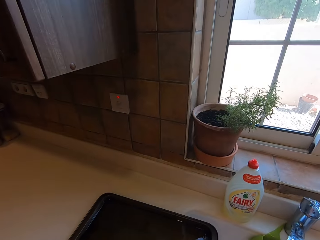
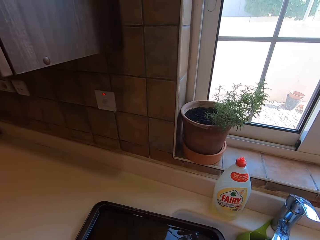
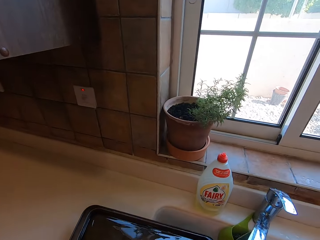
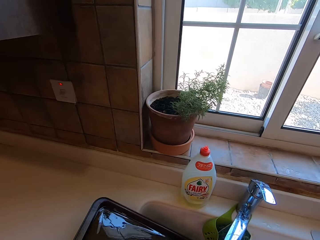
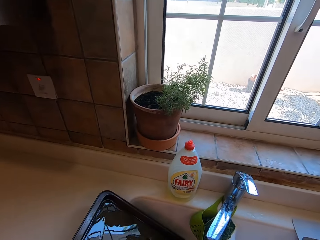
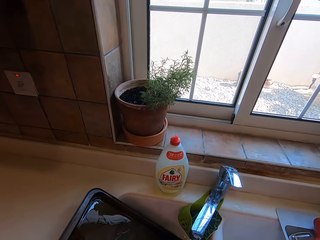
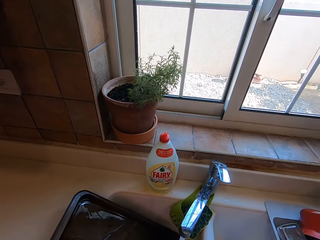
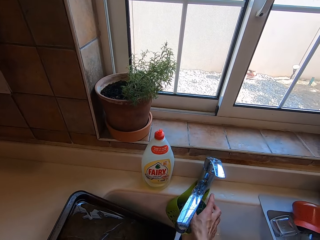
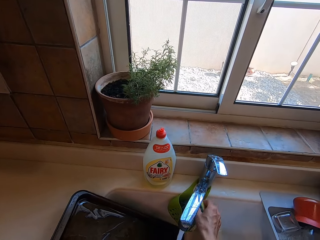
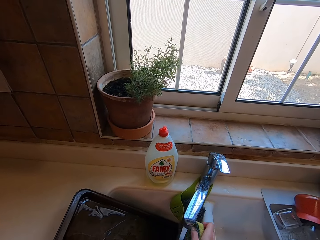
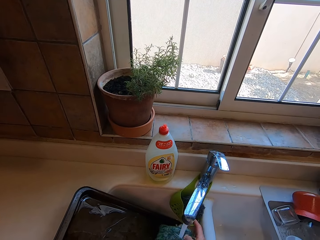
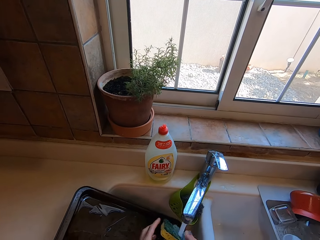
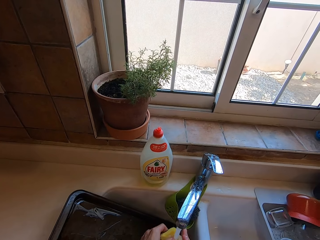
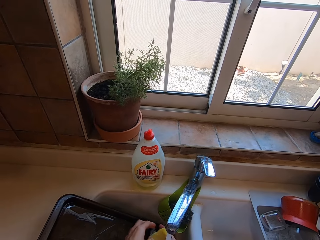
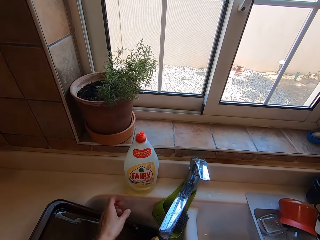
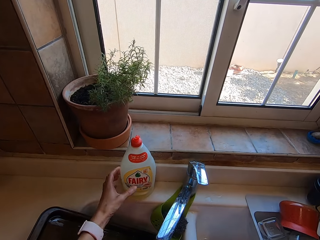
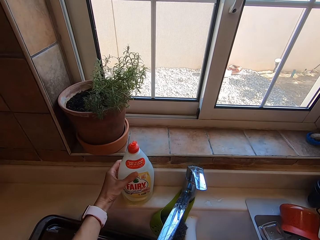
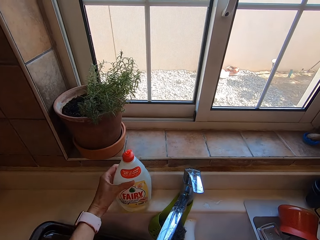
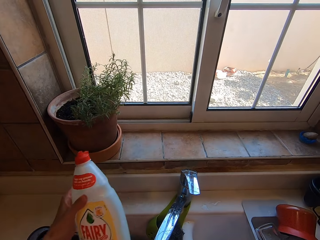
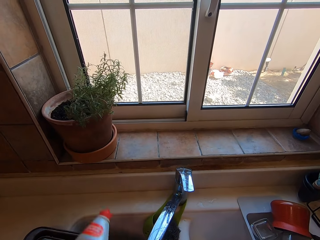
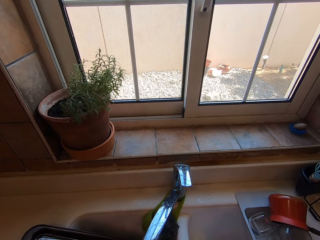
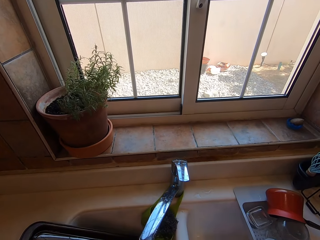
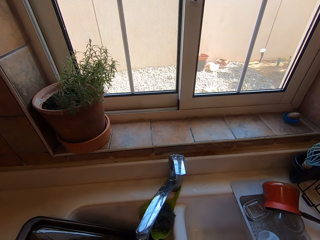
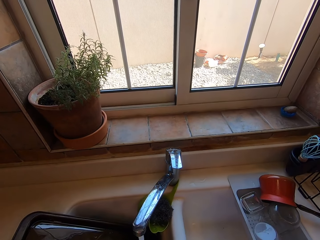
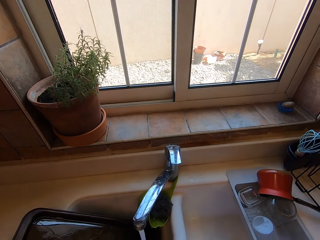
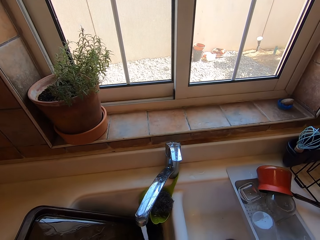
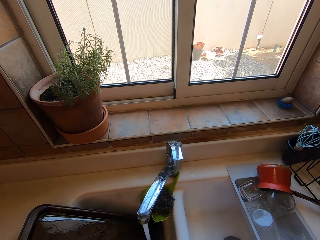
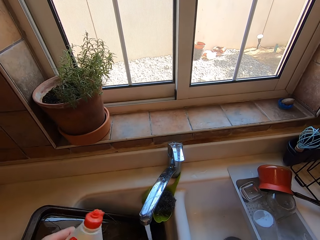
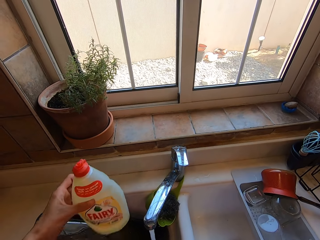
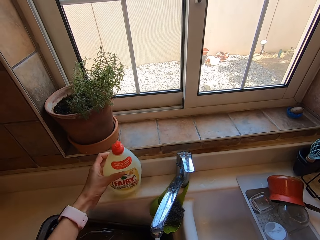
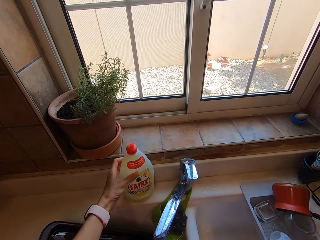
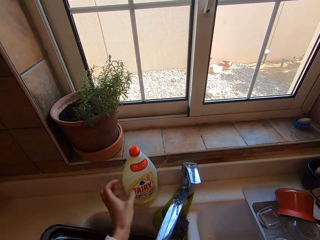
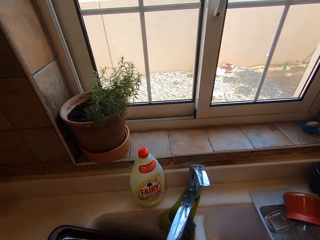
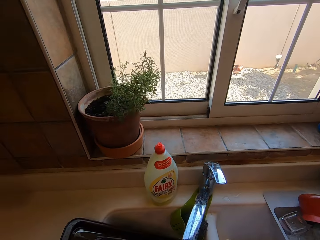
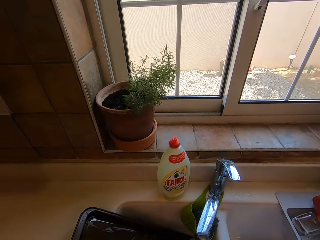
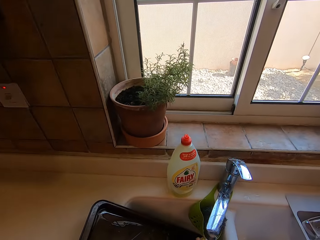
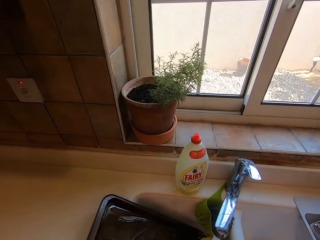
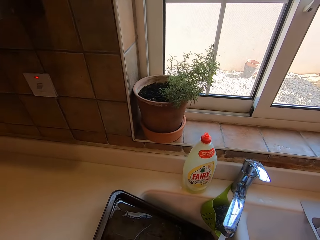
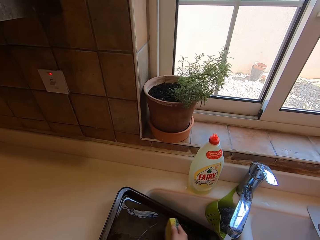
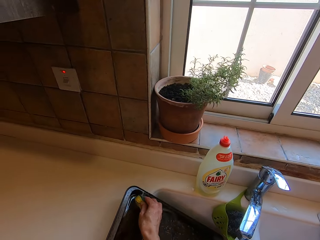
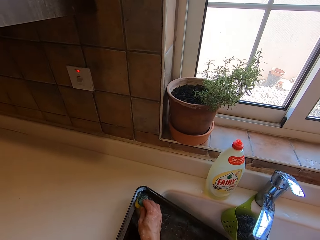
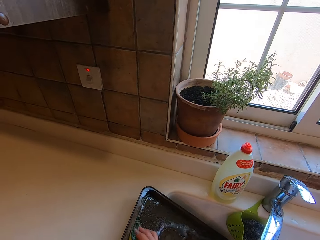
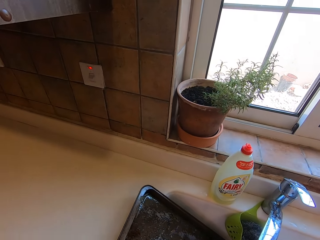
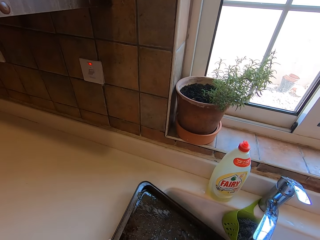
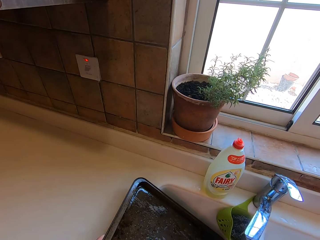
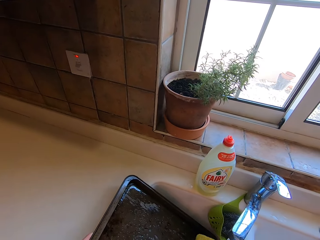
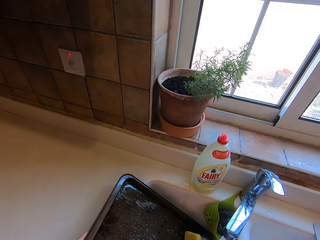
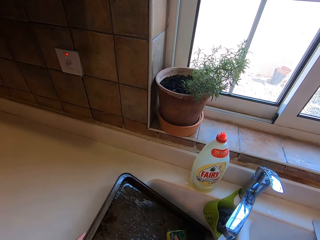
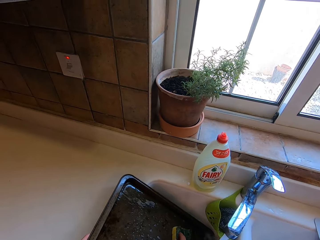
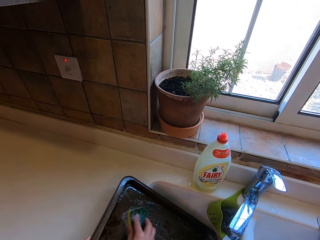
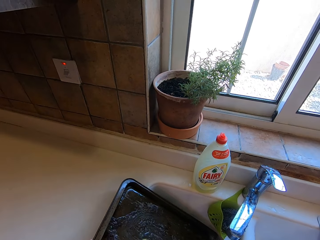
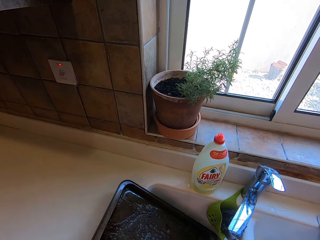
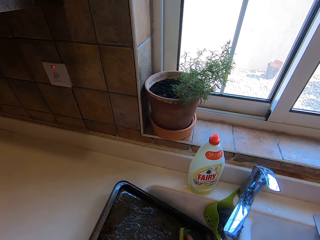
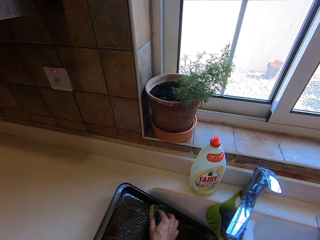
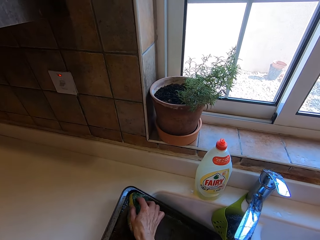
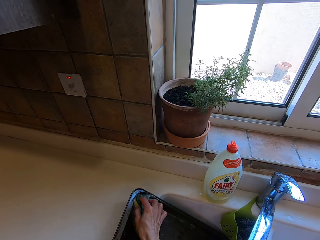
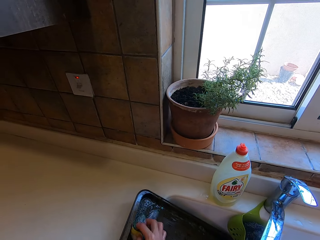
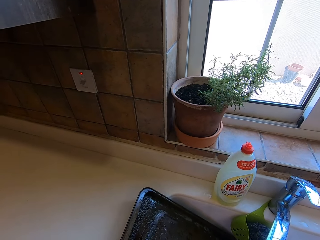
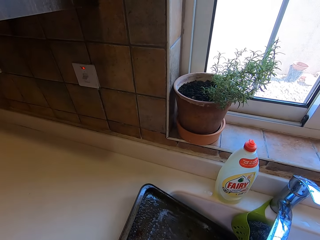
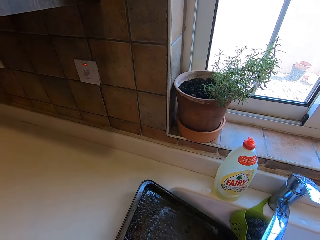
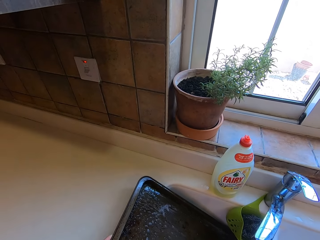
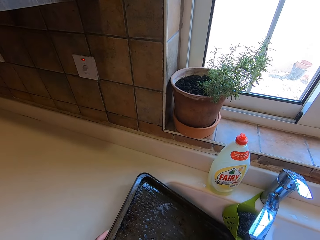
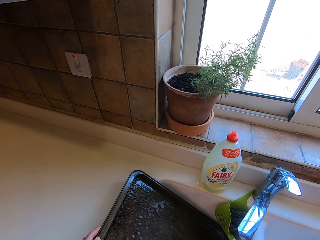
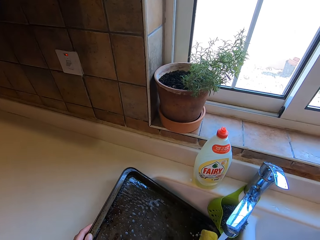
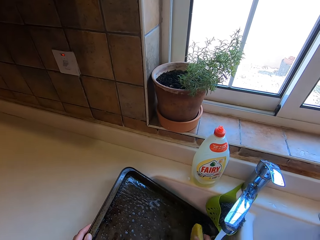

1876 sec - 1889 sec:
The camera wearer picks up a baking tray. They pick up dish washing soap, apply the soap on the washing sponge, put the soap on the countertop and wash the baking tray.

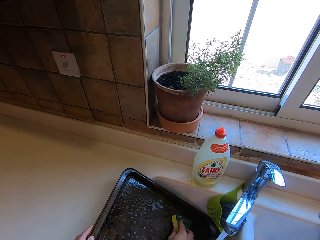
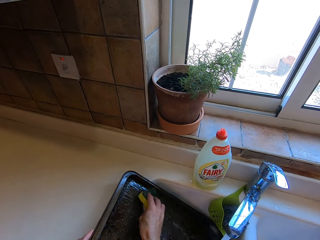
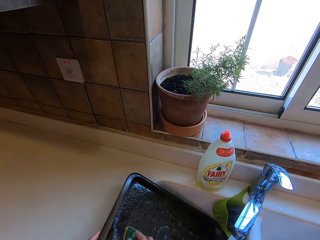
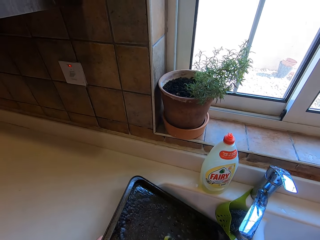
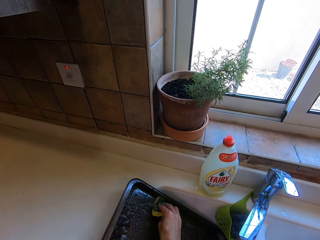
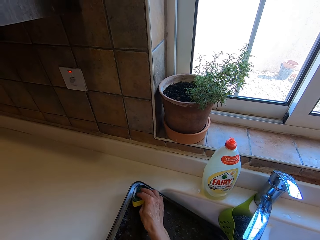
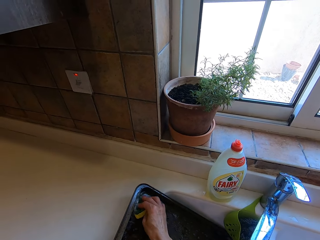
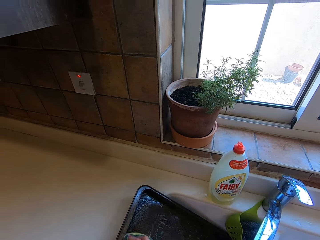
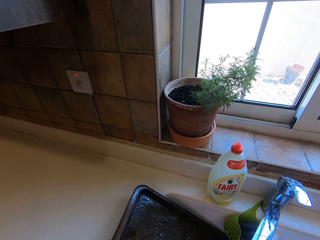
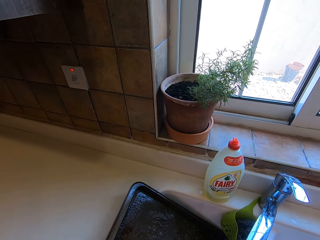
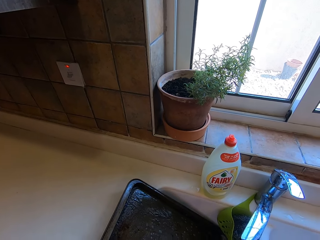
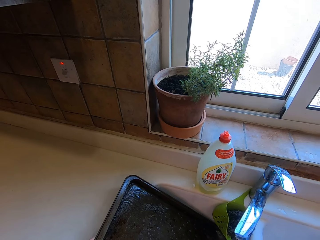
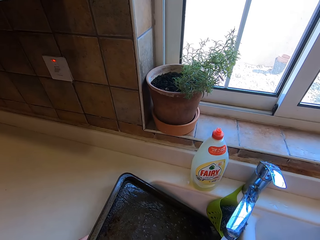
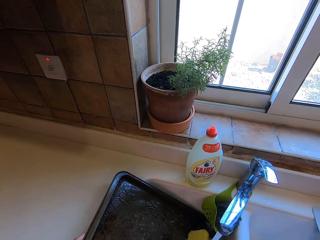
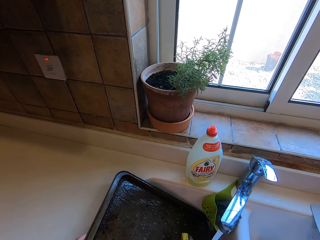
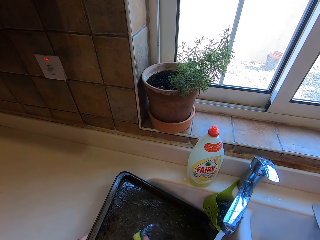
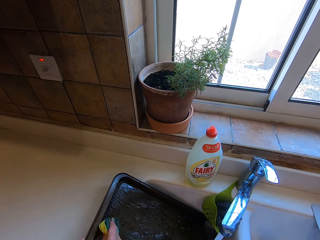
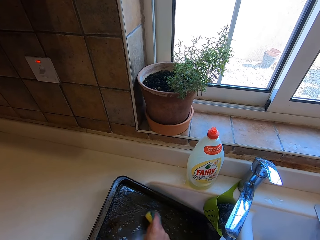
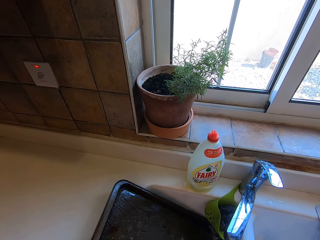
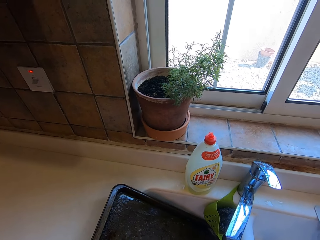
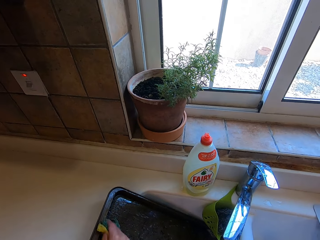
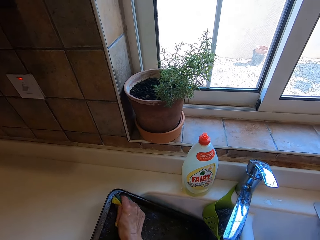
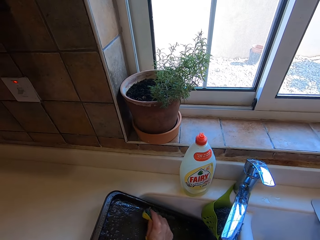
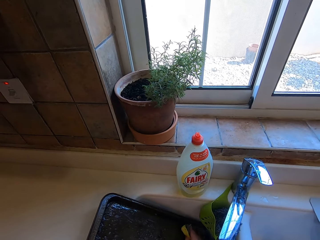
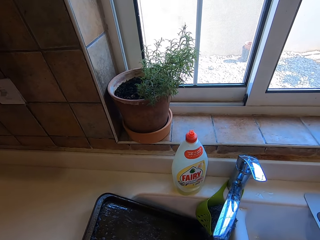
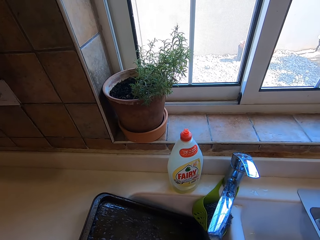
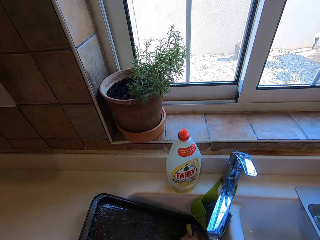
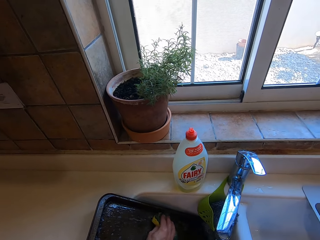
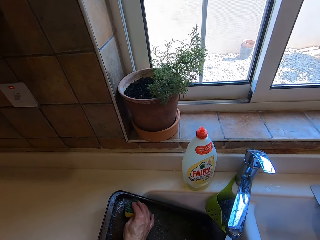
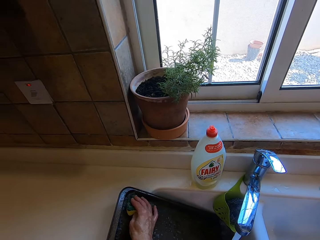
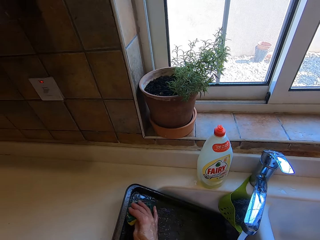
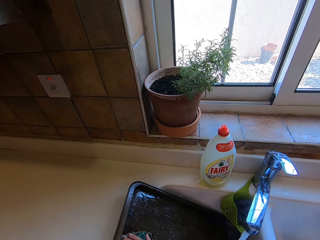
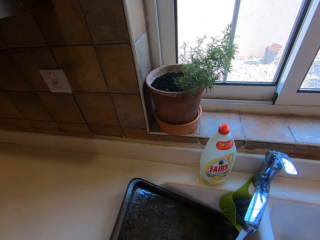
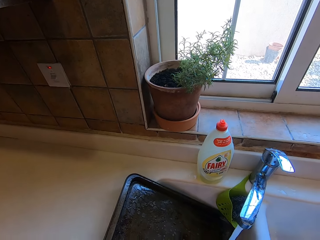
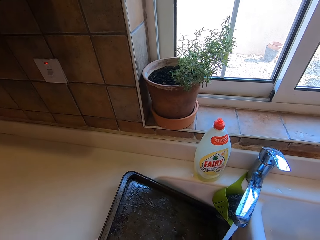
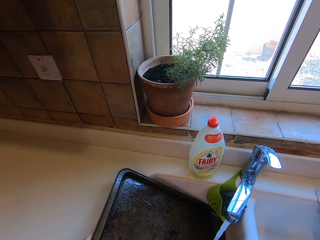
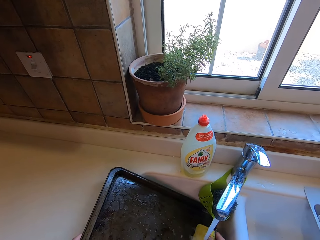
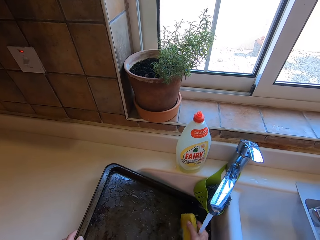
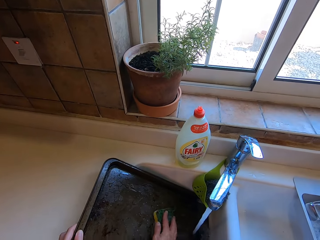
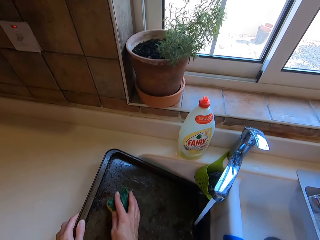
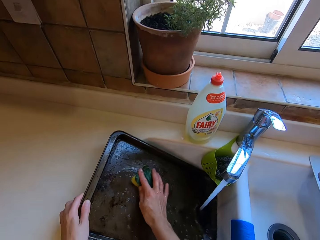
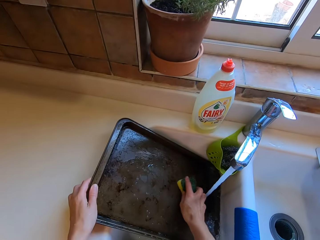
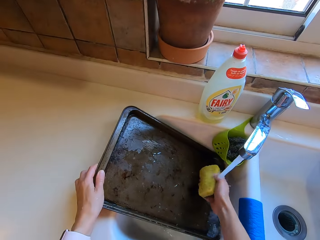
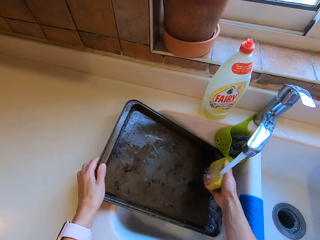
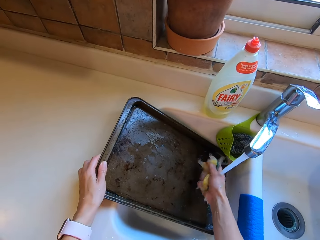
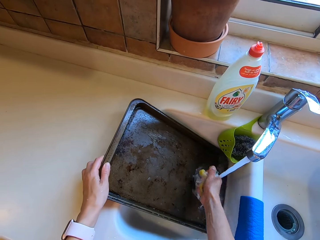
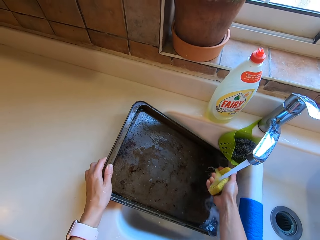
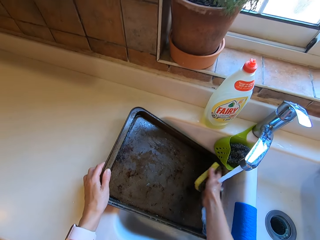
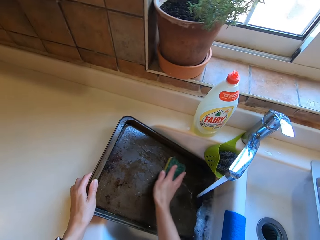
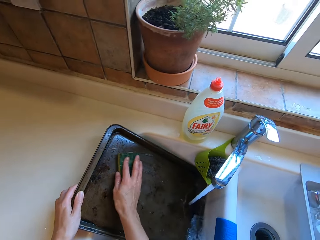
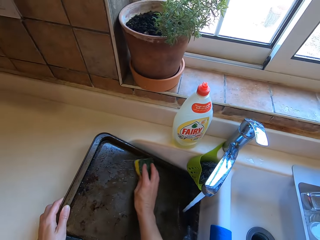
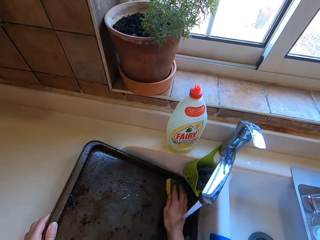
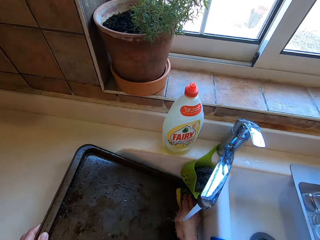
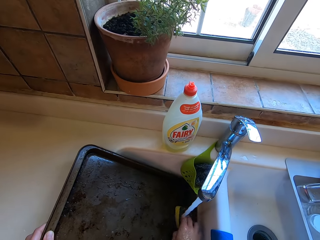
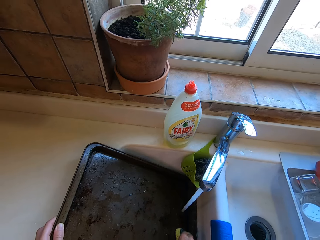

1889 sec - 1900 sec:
The camera wearer squeezes the washing sponge.
